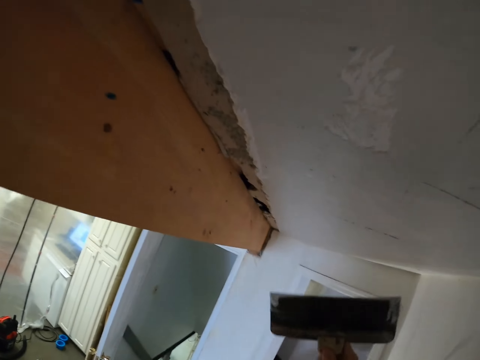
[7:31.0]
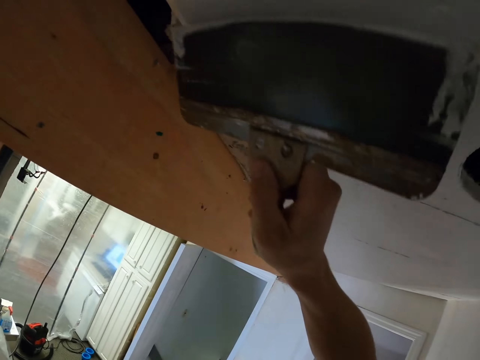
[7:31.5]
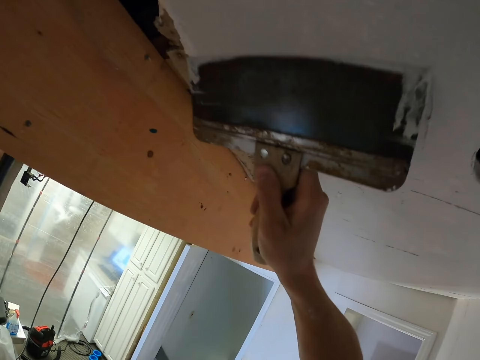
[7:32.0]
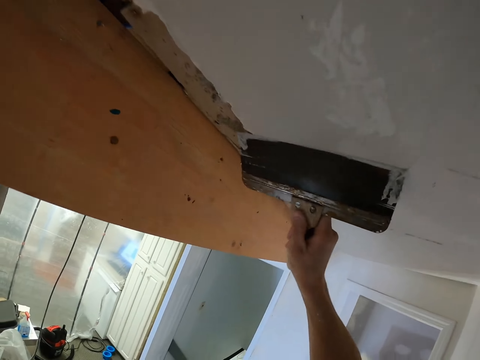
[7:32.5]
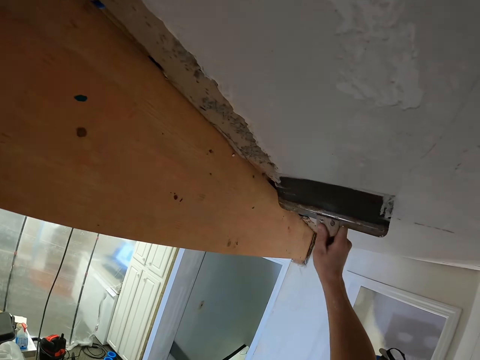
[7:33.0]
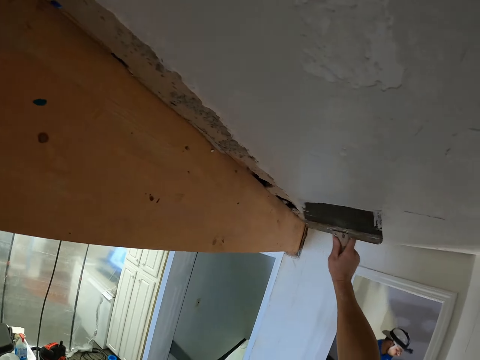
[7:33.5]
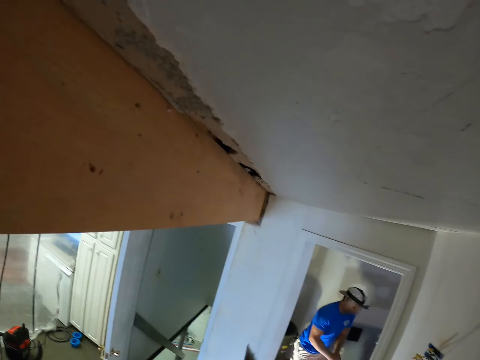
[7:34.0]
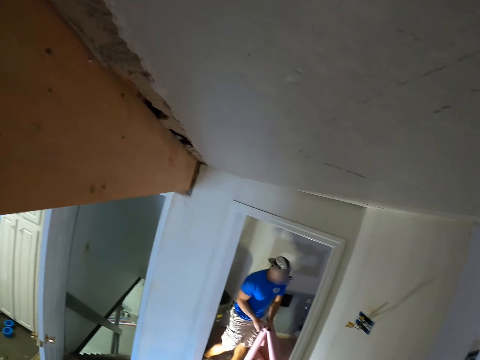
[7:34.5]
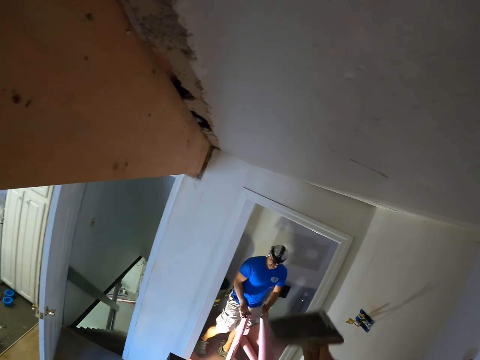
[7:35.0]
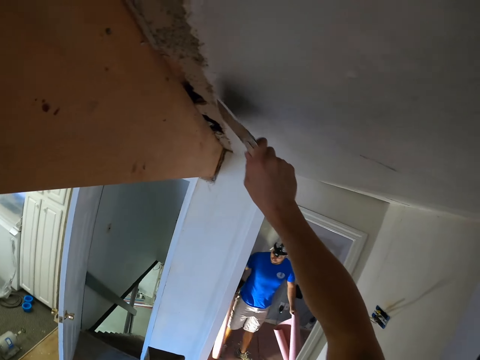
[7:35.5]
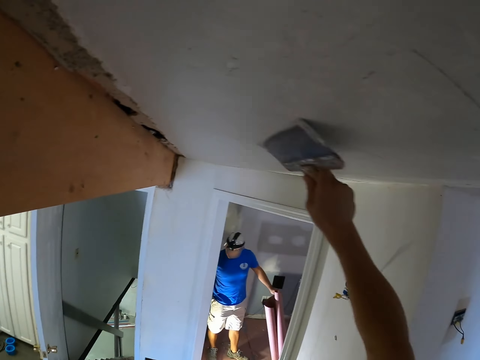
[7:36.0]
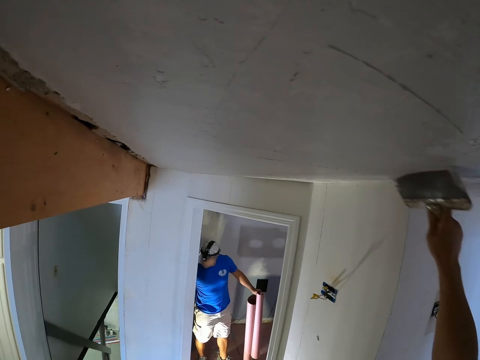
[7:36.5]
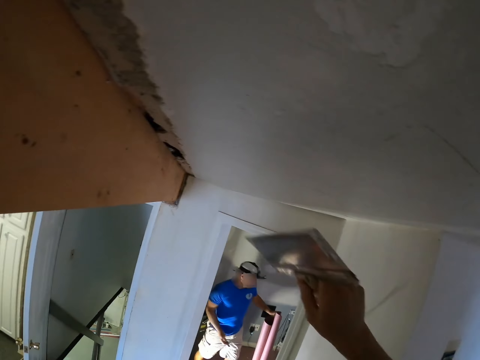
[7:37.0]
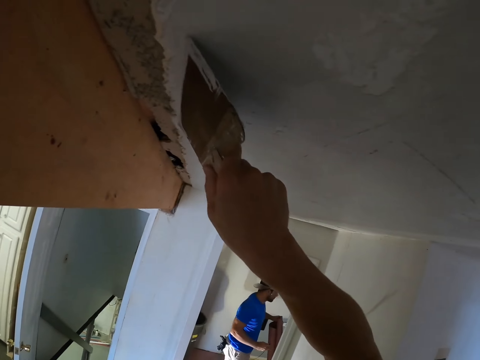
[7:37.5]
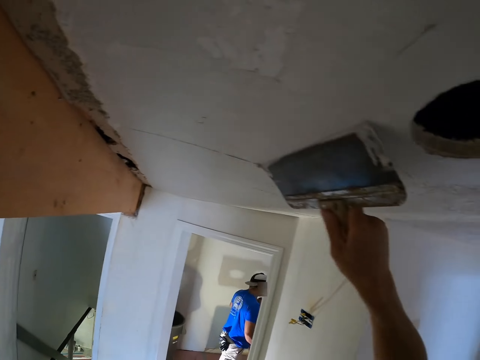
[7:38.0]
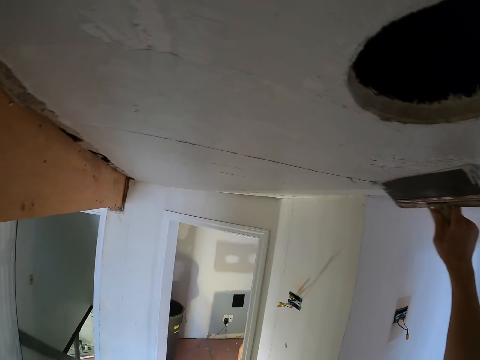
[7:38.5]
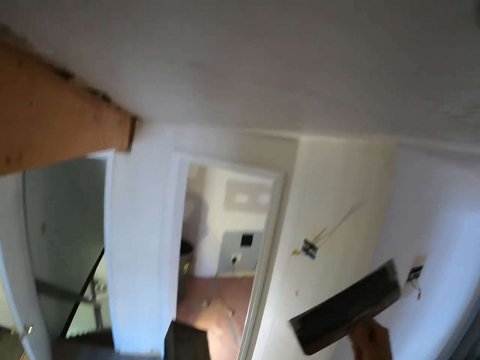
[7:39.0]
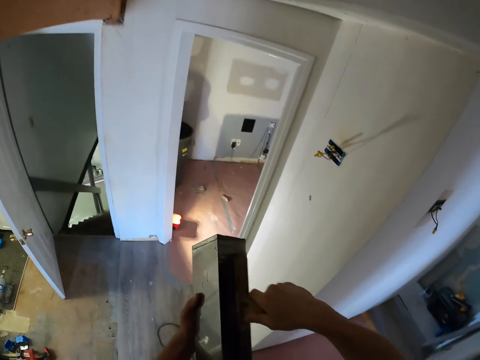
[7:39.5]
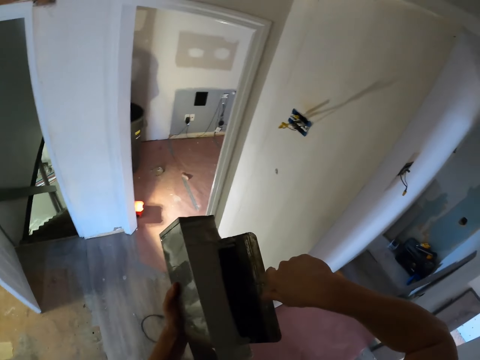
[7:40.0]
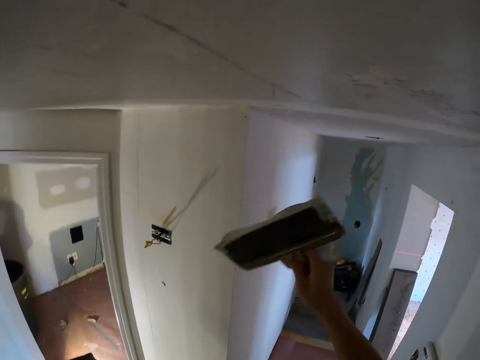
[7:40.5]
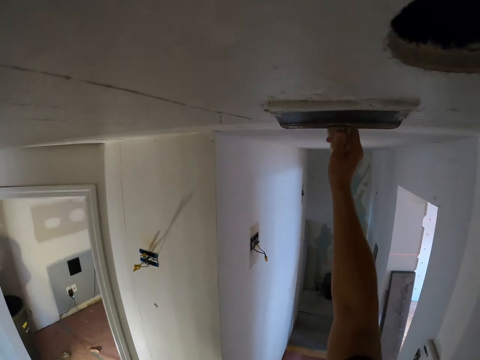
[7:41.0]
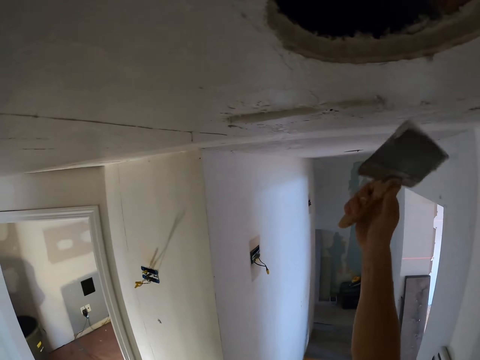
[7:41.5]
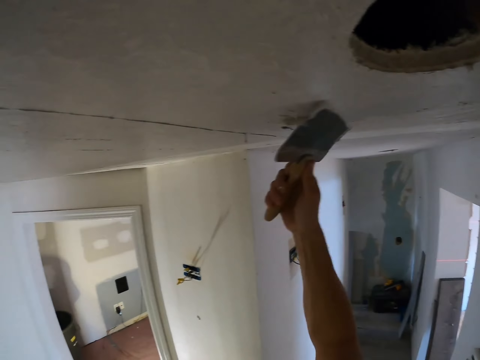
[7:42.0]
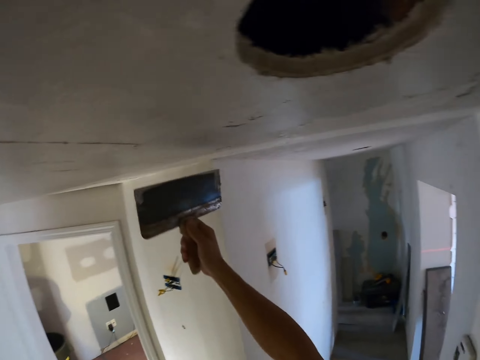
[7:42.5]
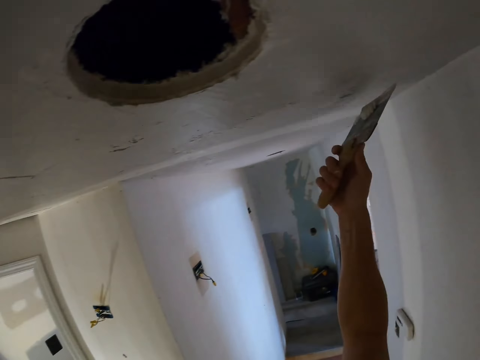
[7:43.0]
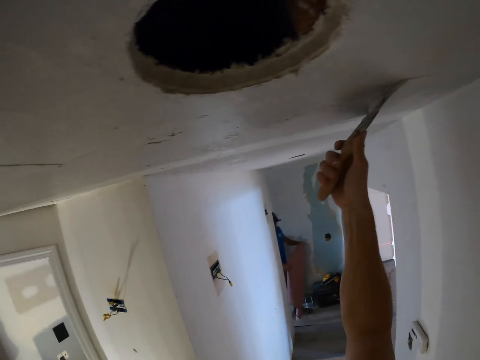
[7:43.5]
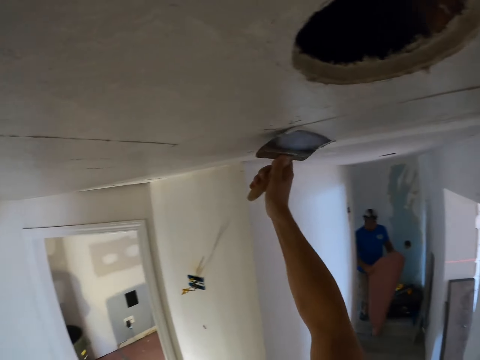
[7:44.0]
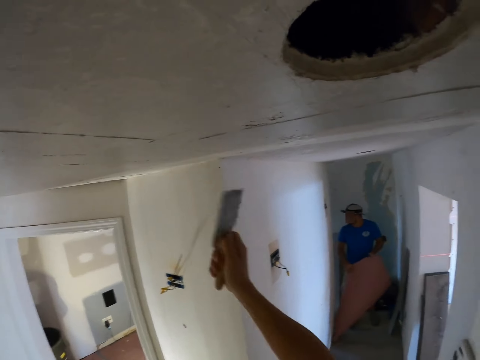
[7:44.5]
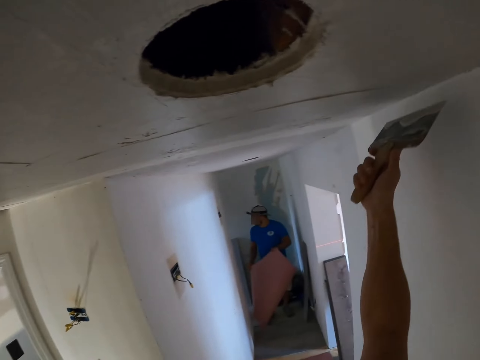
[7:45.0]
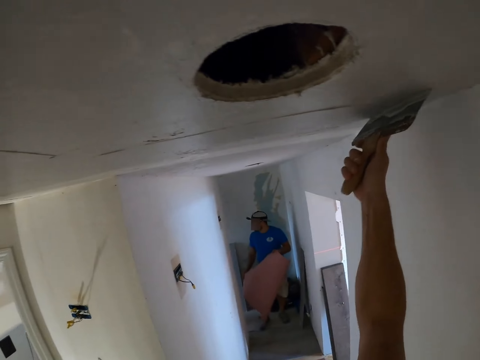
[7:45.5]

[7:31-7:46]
The camera wearer scoops the paints in the container with a trowel. They paint the wall.

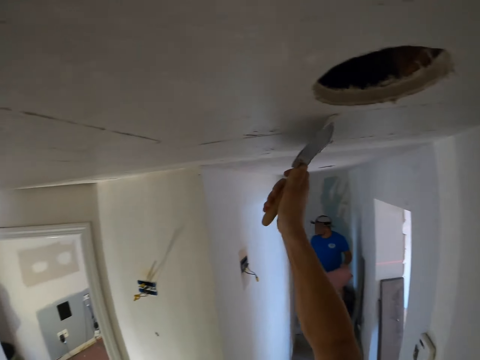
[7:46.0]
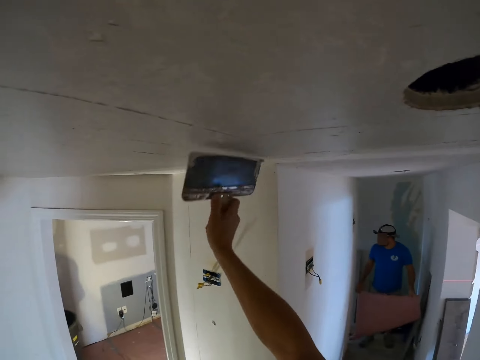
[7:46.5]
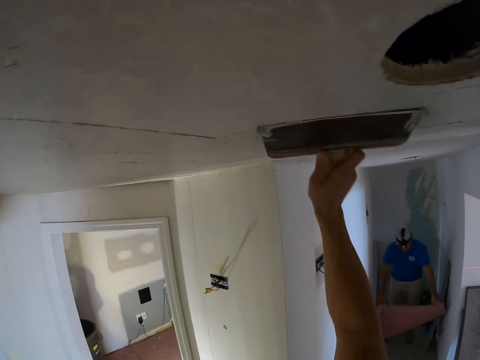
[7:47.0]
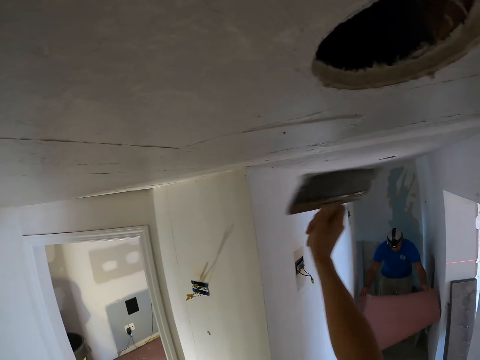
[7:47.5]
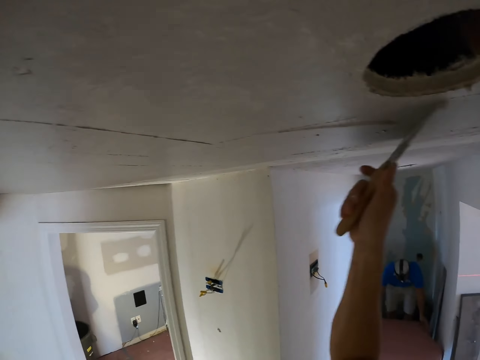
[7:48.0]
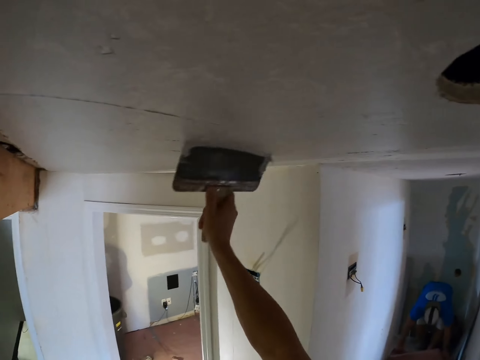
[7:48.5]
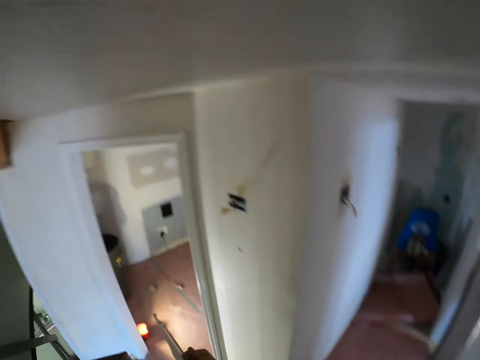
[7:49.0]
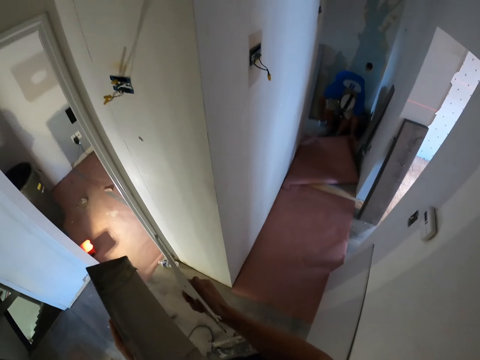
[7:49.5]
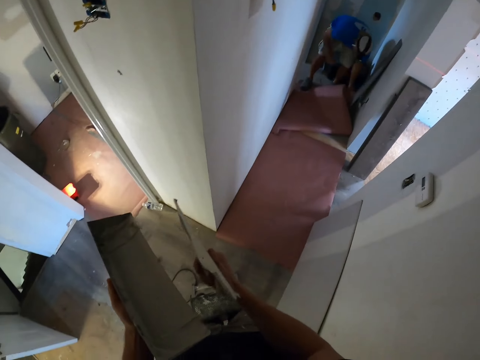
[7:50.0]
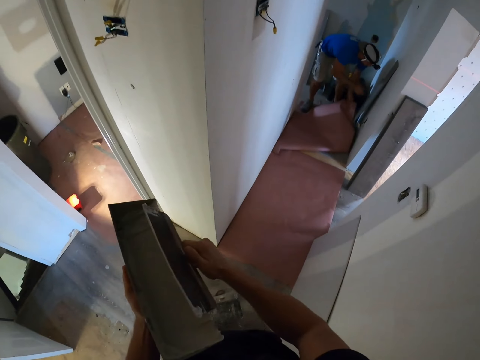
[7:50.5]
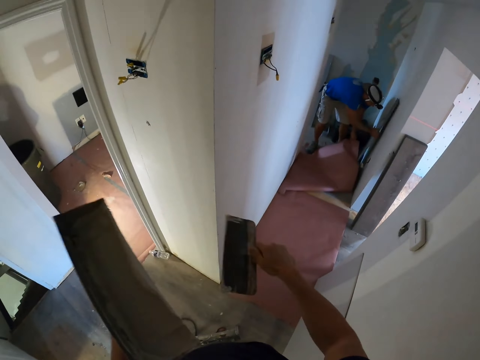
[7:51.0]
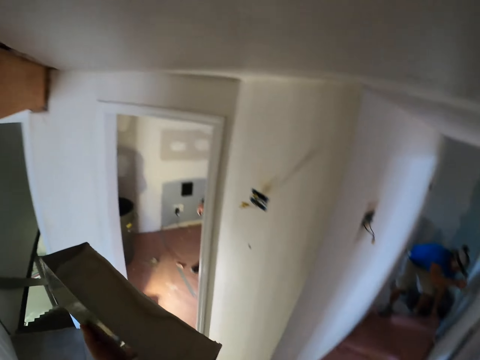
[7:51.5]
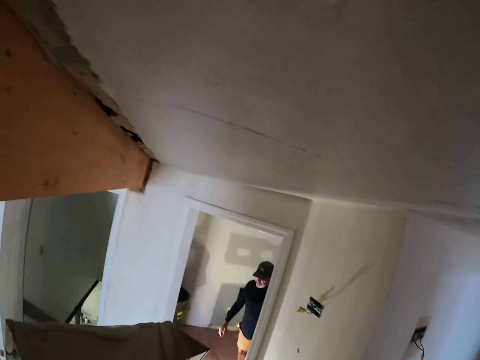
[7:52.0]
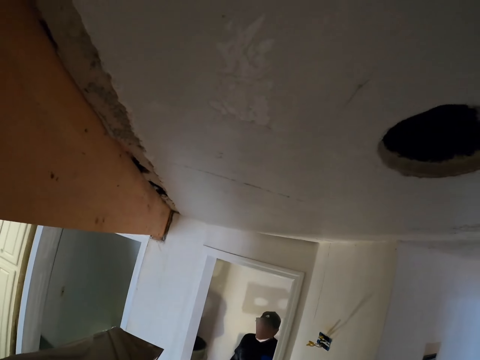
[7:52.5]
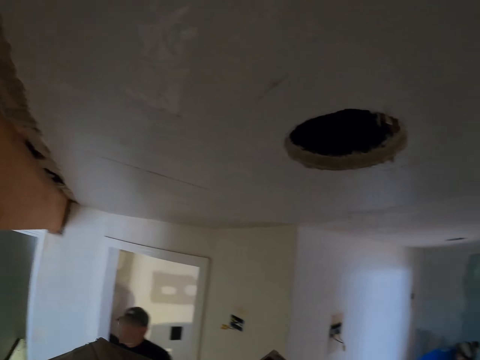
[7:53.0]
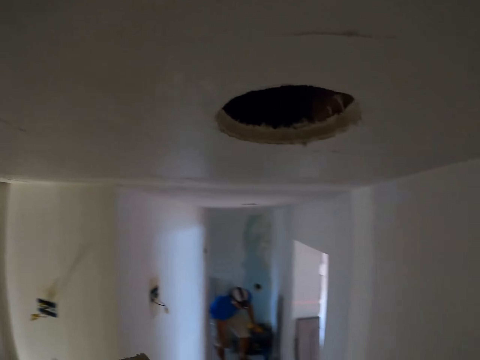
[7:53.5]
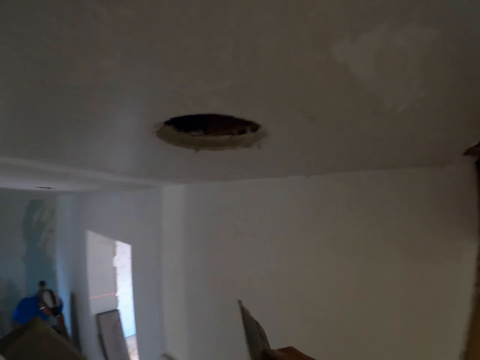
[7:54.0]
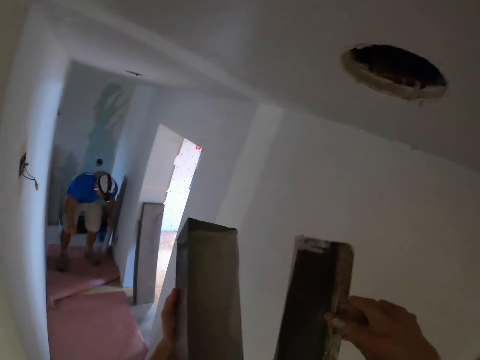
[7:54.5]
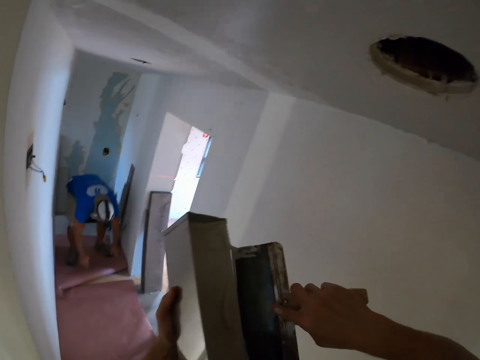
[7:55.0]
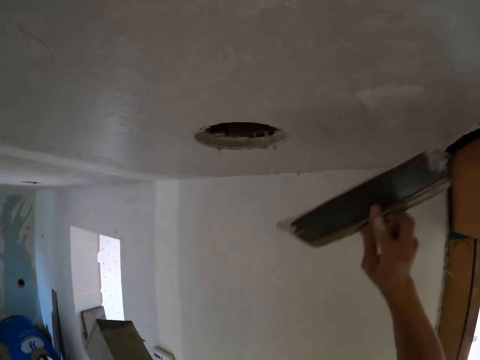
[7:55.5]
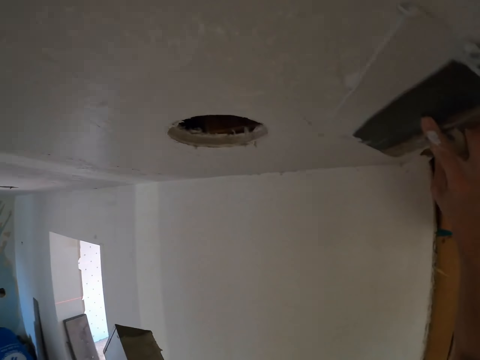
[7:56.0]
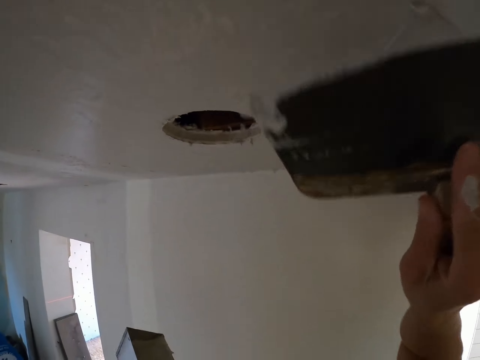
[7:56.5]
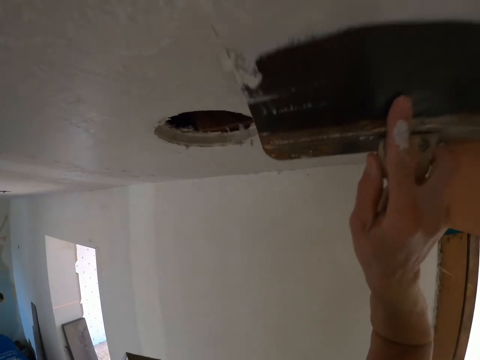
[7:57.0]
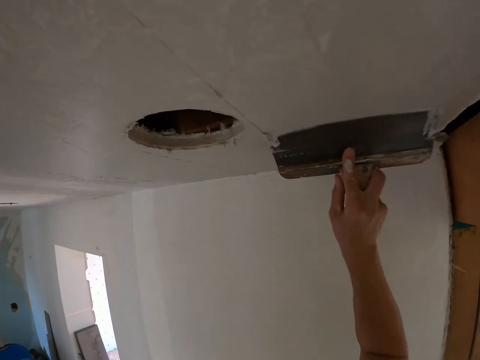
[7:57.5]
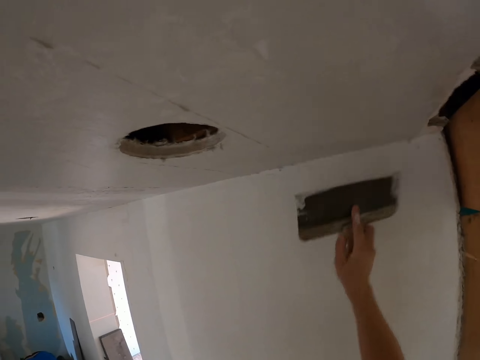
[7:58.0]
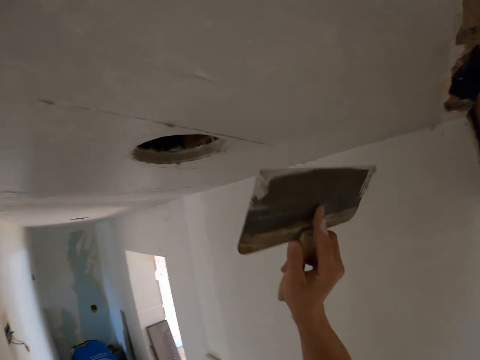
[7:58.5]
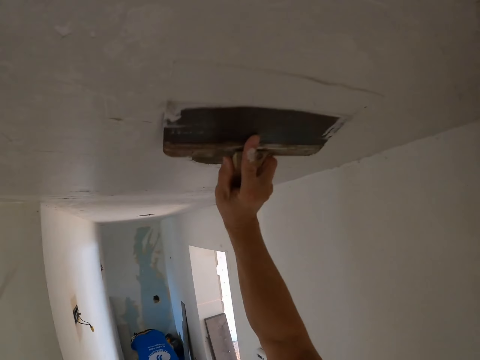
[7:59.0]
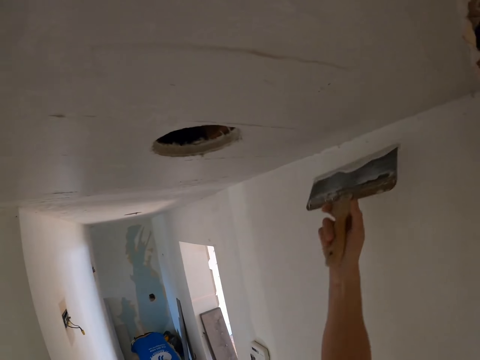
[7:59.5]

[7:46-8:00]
The camera wearer stares at a person. They remove the excess paints on the trowel. They stare at the painted wall. They scoop the paints in the container with the trowel. They paint the wall.
